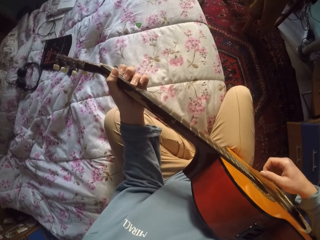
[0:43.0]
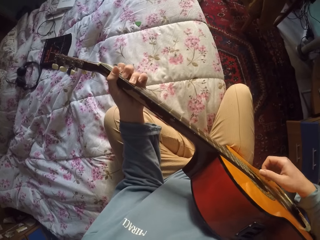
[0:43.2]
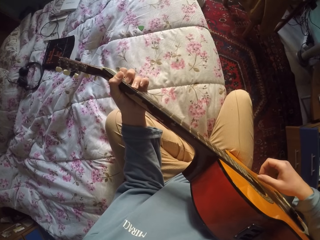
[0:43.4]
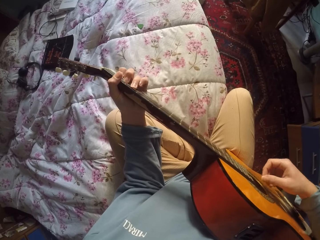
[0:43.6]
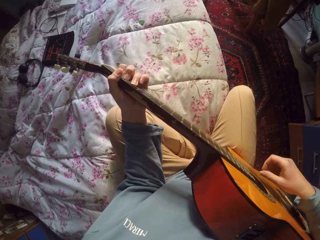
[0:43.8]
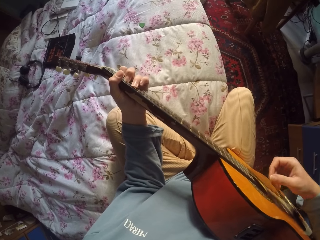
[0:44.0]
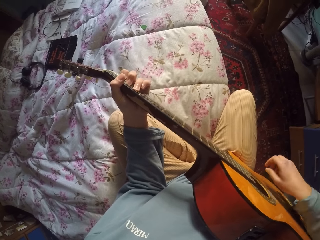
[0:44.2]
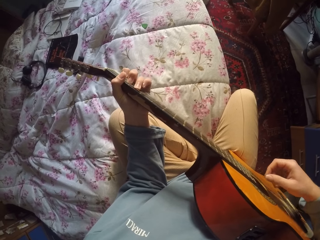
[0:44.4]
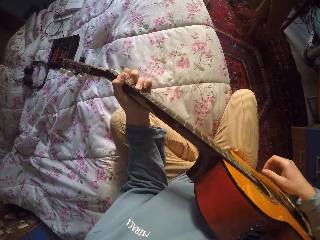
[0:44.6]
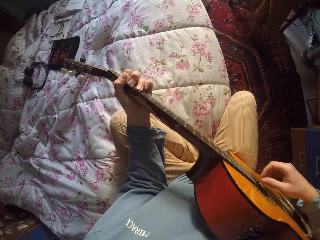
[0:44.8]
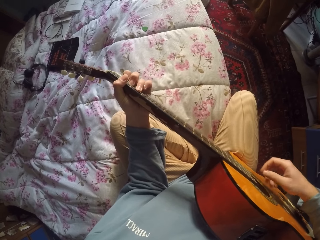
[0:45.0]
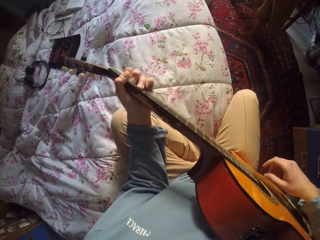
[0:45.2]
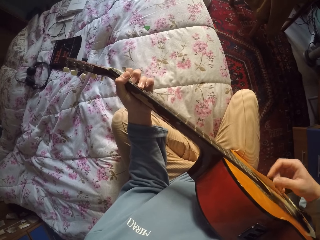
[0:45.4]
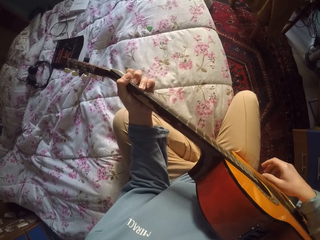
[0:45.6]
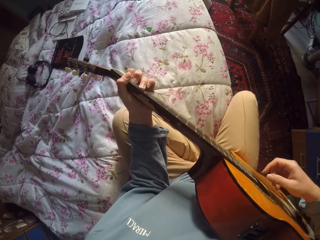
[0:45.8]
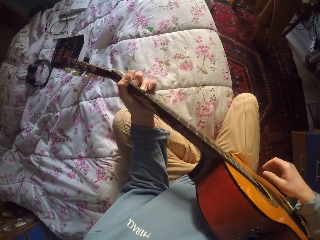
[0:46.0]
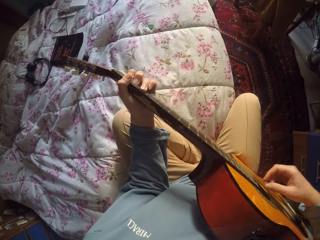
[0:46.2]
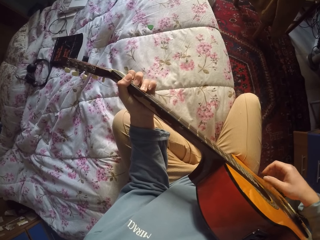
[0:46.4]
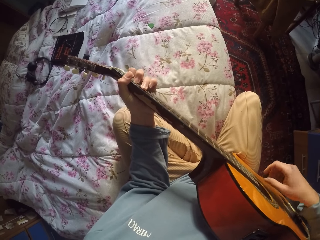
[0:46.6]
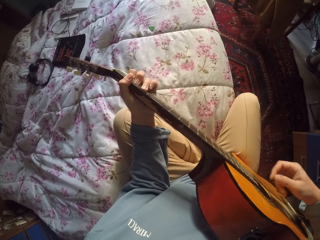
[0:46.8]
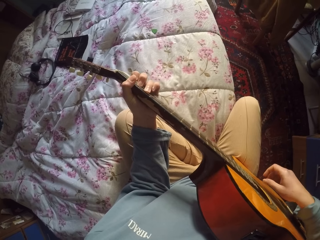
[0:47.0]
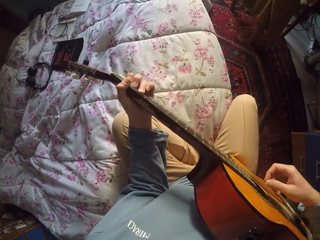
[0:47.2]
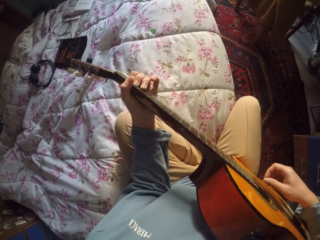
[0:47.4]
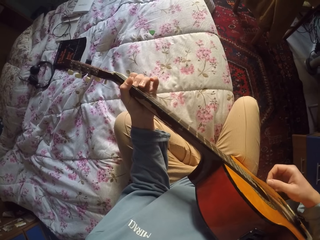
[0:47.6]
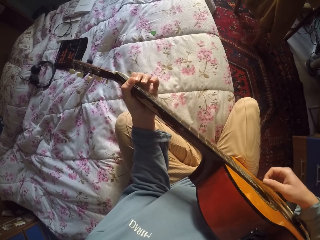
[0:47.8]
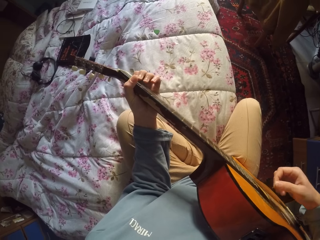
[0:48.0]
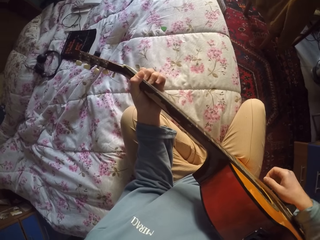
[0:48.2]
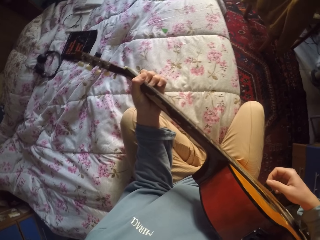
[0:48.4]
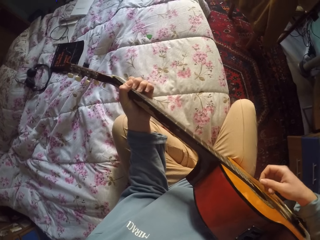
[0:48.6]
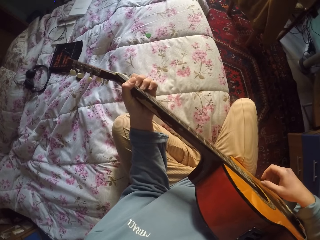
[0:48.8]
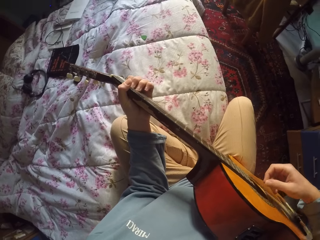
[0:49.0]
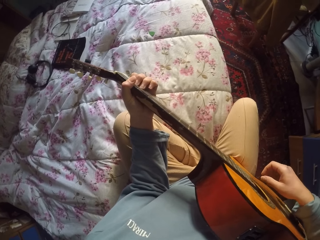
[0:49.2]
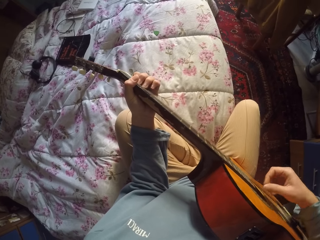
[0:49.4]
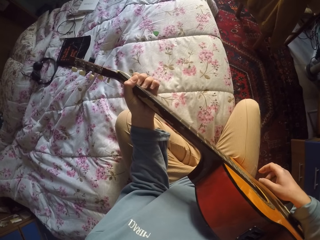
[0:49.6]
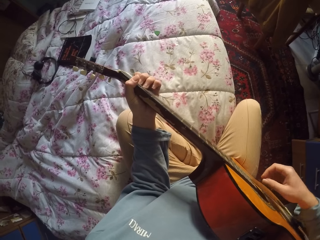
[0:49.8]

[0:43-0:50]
The camera wearer uses force while playing the guitar.
